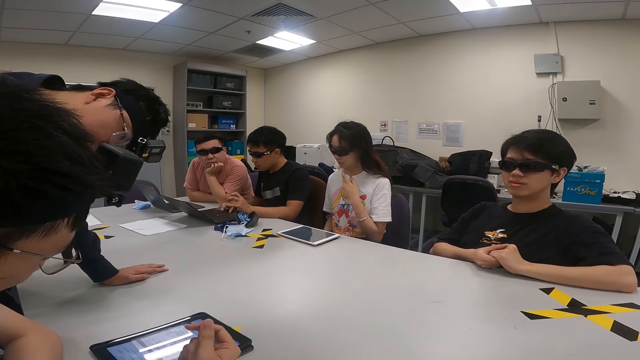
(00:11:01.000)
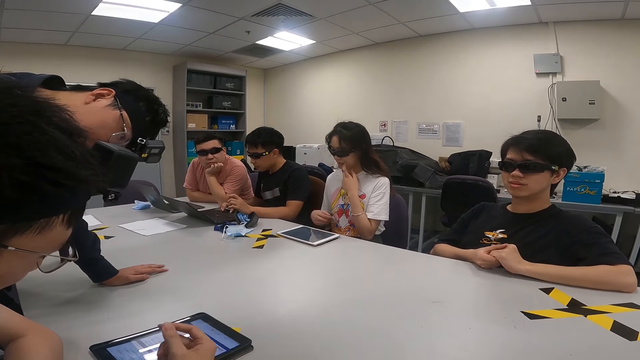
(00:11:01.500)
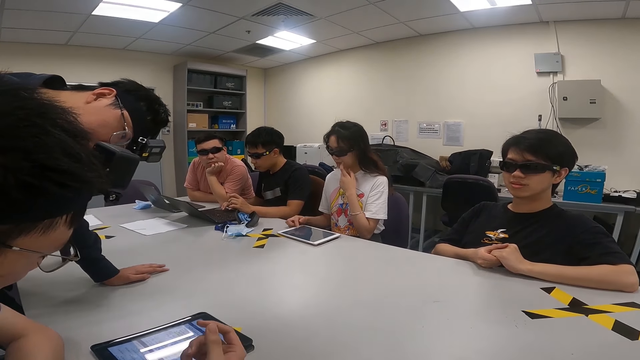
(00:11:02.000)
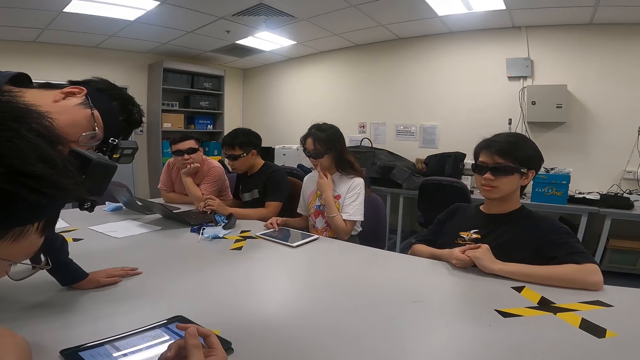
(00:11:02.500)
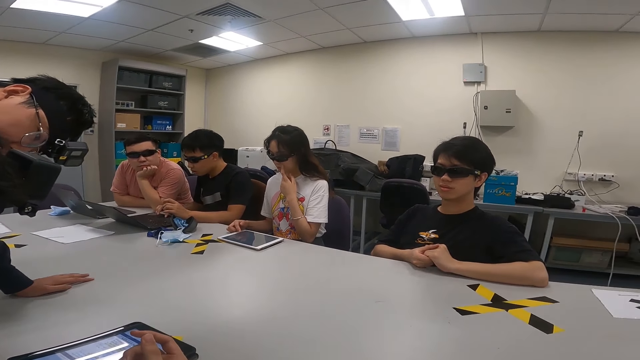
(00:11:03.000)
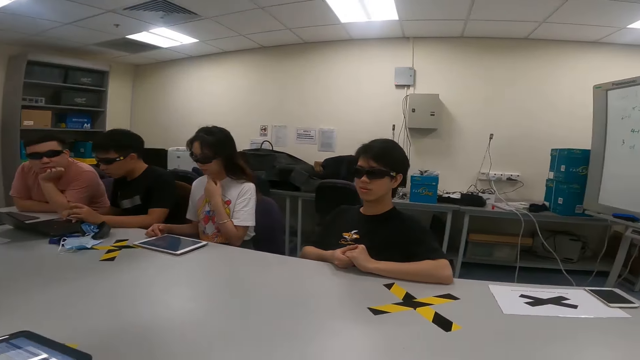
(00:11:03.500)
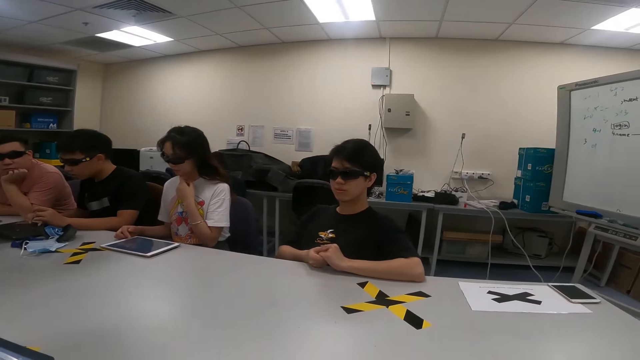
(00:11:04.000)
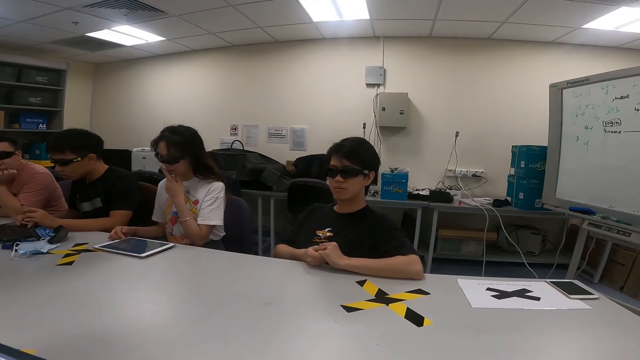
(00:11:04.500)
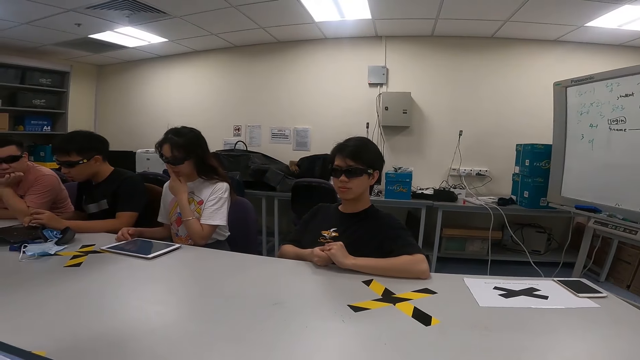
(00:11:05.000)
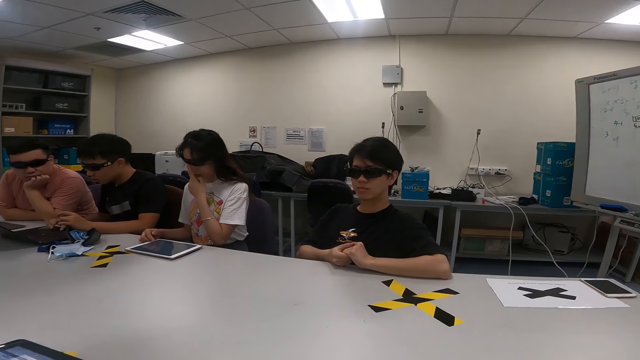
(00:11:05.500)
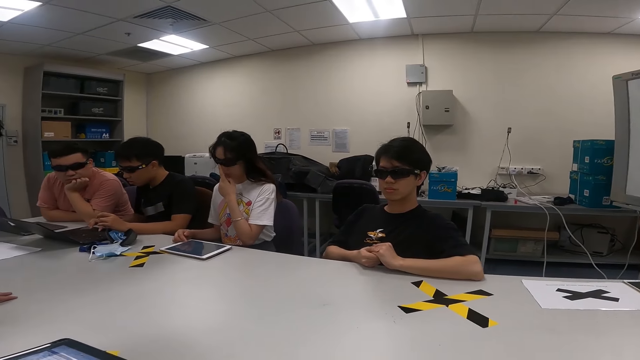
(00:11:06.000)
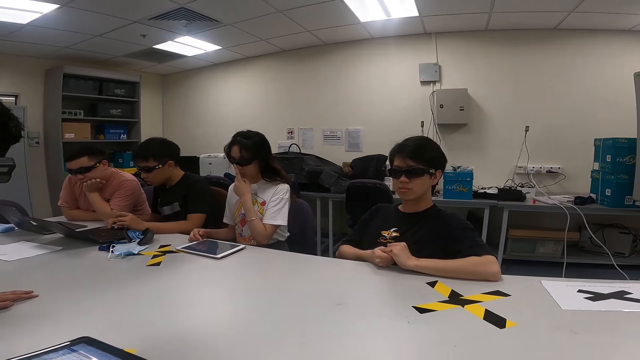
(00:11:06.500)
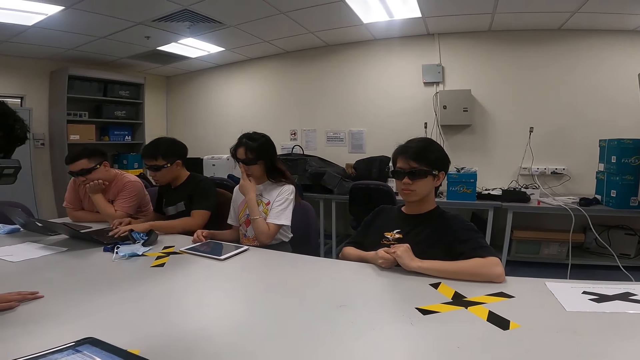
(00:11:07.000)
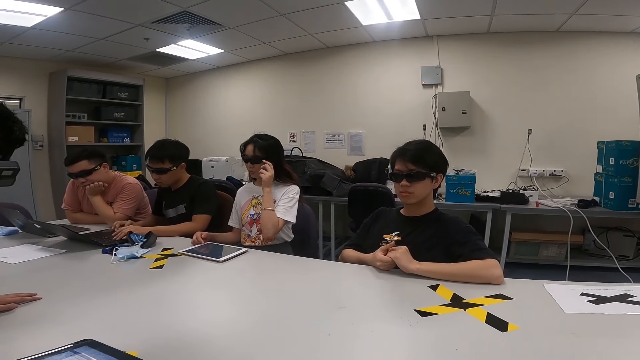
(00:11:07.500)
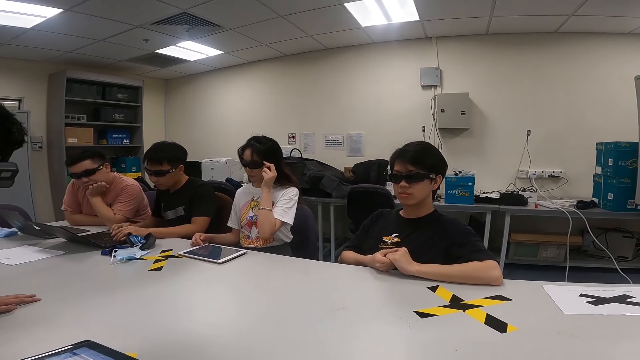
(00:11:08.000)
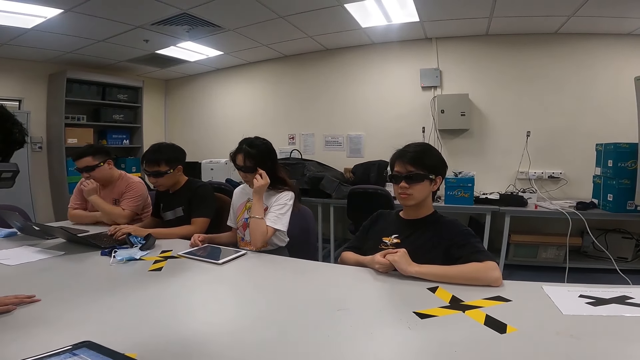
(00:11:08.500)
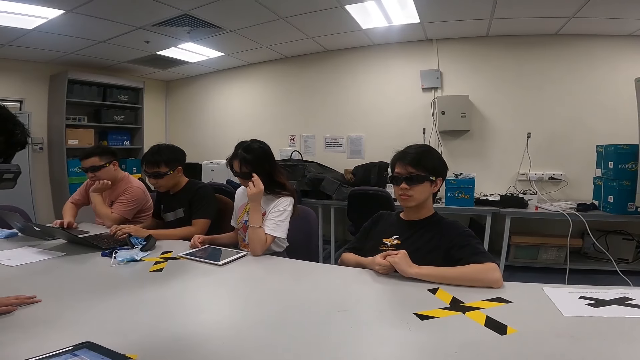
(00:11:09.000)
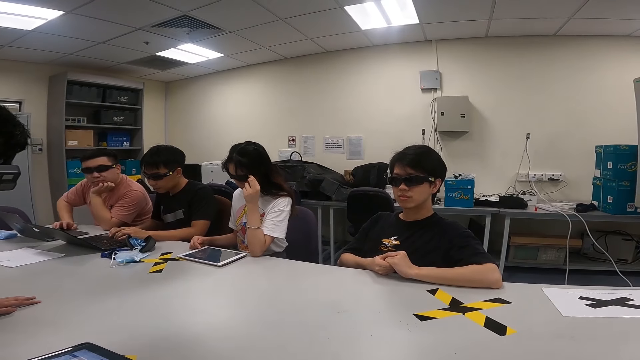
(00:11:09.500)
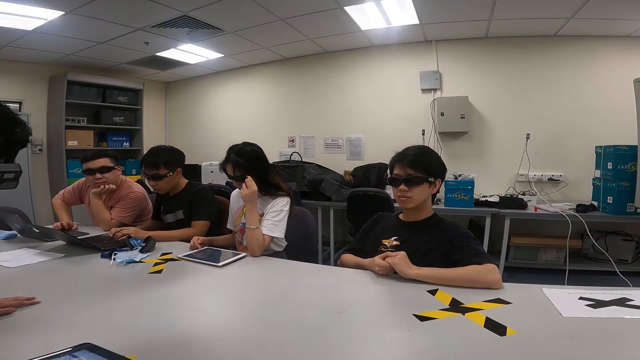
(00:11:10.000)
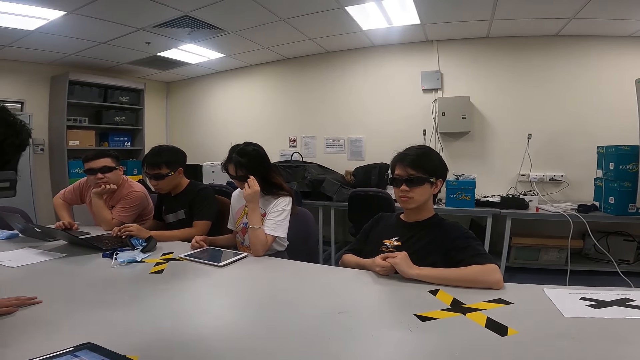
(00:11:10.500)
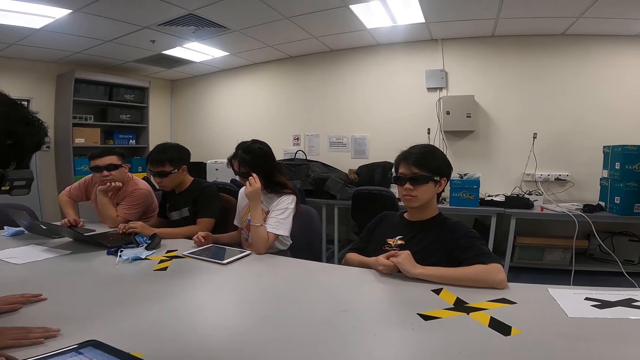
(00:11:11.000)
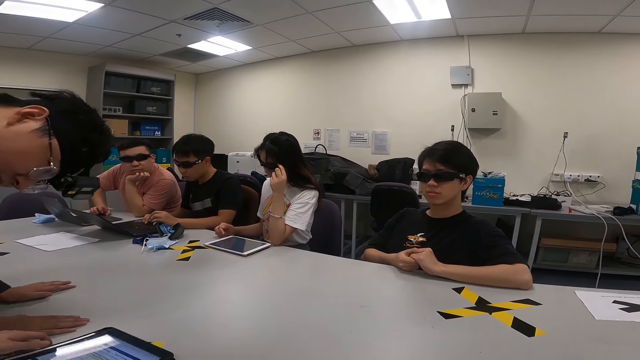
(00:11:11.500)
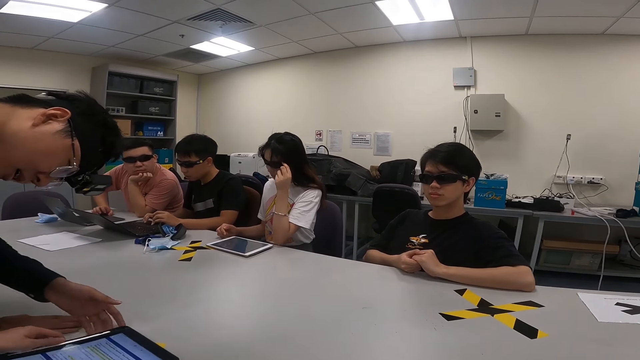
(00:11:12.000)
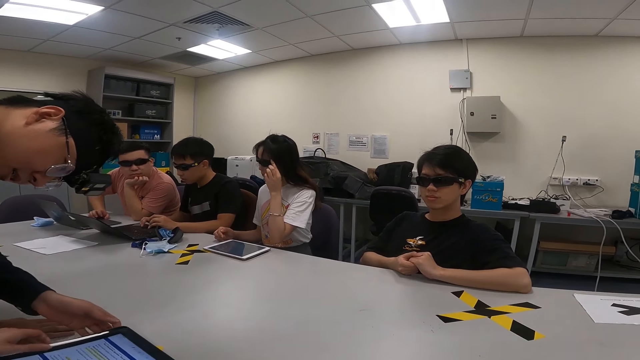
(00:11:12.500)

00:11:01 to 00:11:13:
A person scratches herself, operates the tablet and touches the sunglasses. Another person touches the laptop.

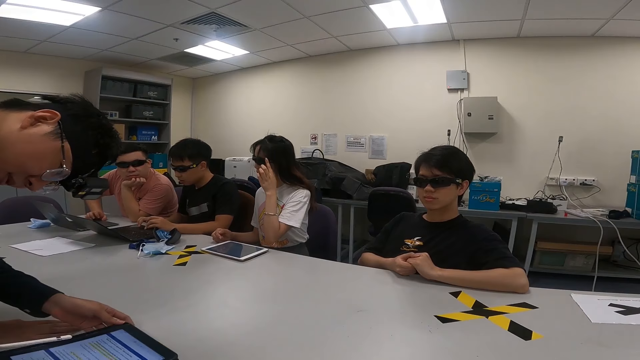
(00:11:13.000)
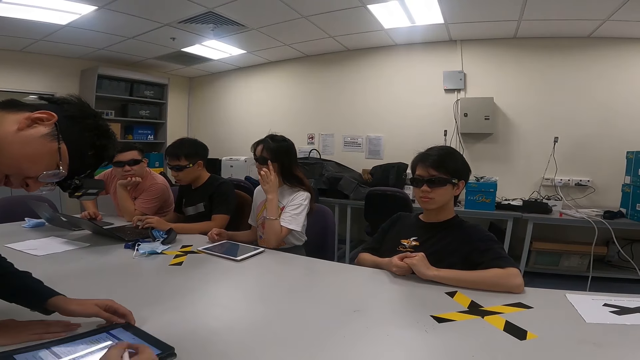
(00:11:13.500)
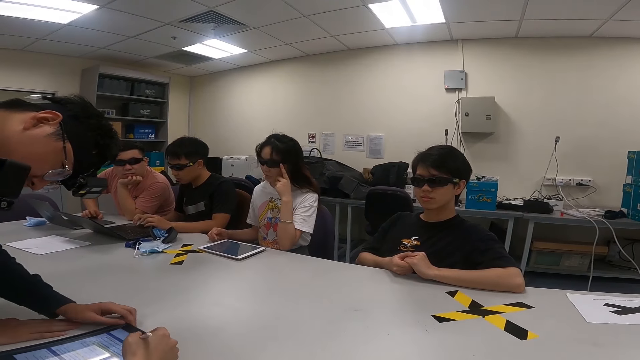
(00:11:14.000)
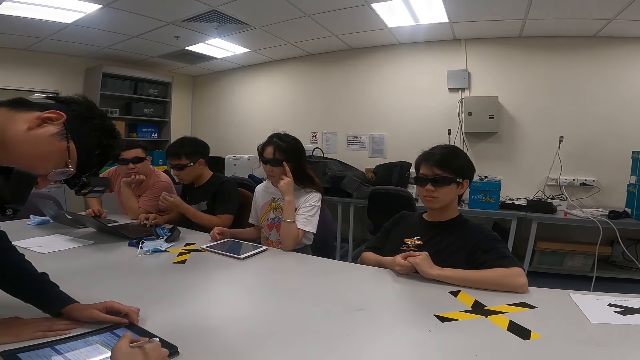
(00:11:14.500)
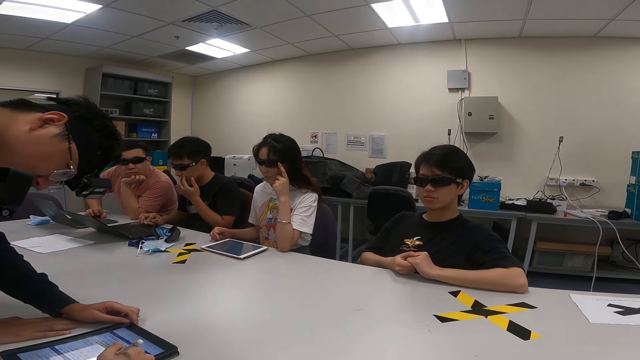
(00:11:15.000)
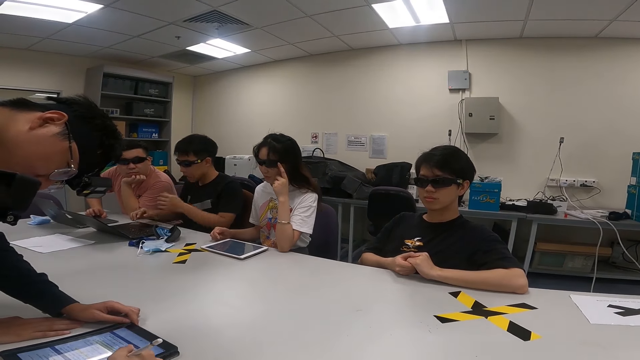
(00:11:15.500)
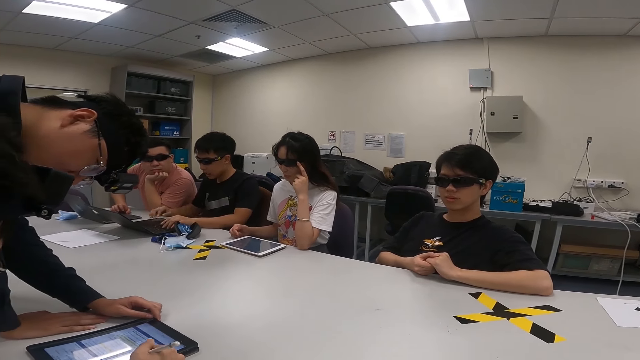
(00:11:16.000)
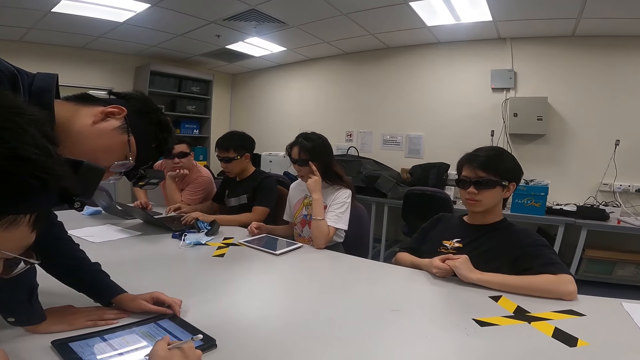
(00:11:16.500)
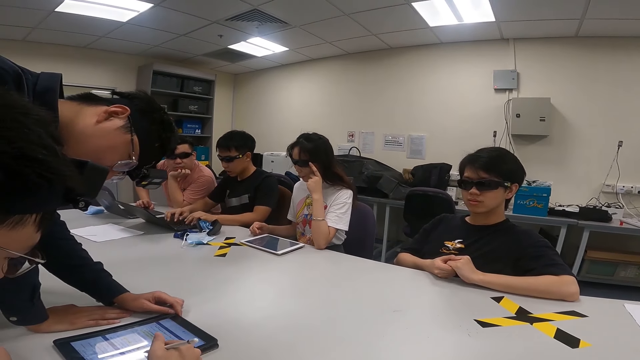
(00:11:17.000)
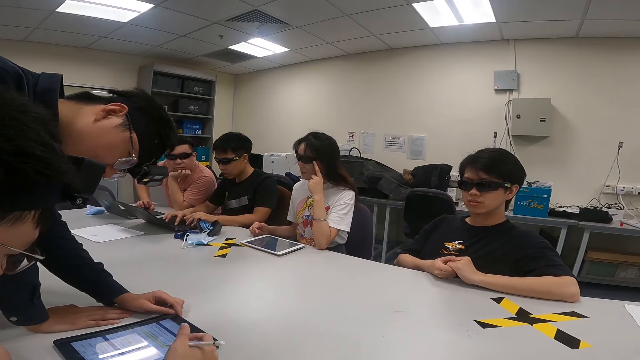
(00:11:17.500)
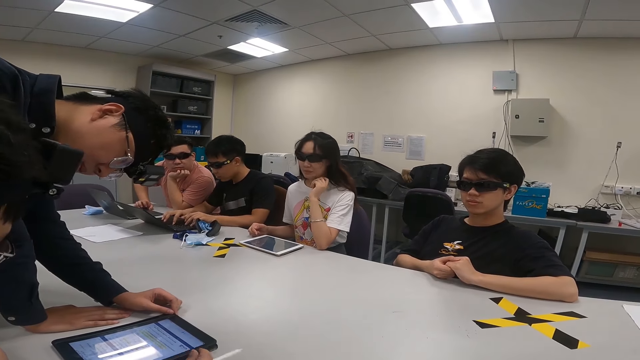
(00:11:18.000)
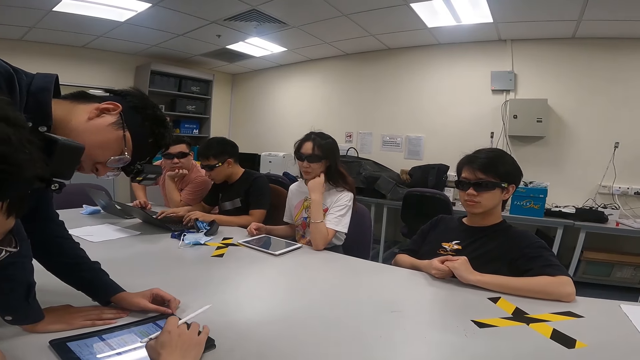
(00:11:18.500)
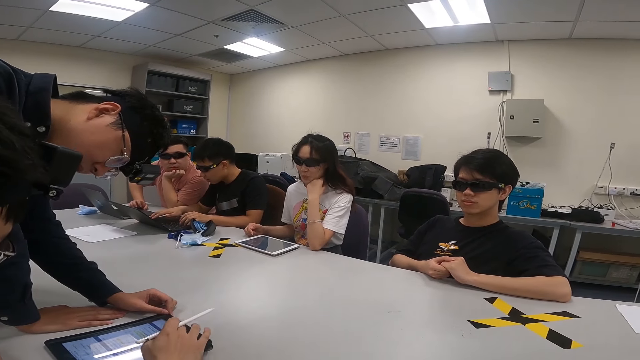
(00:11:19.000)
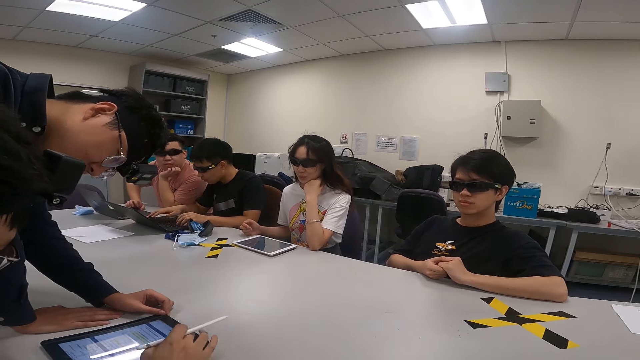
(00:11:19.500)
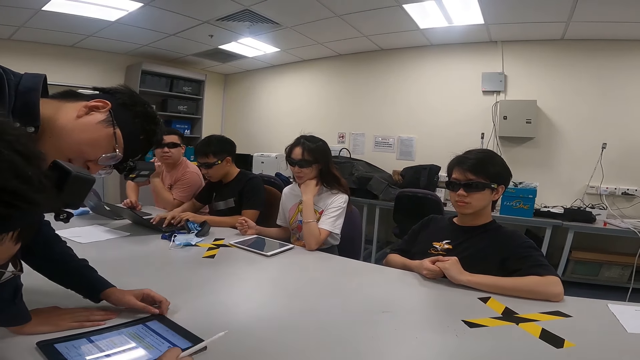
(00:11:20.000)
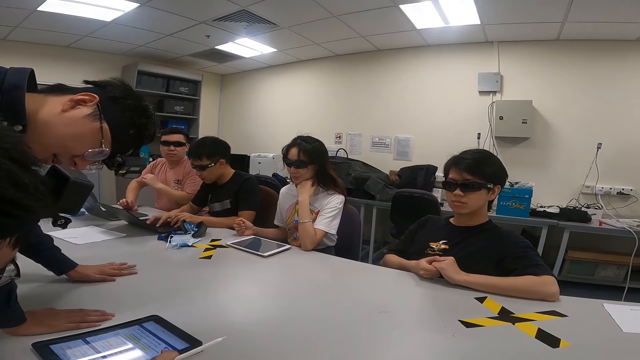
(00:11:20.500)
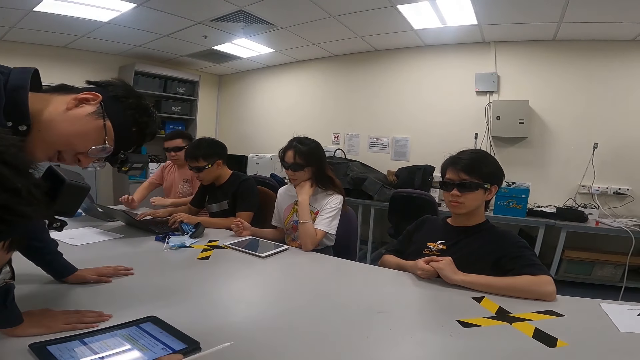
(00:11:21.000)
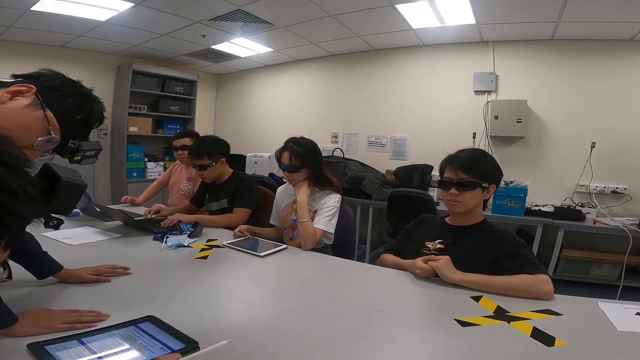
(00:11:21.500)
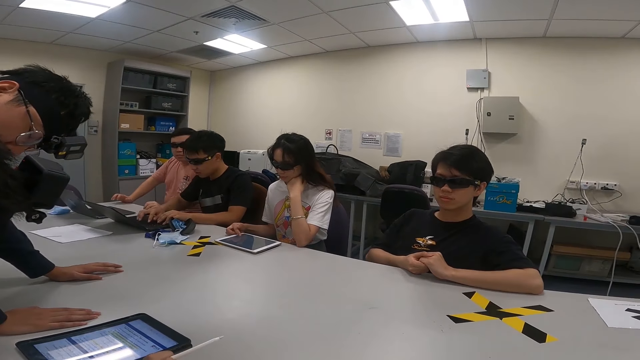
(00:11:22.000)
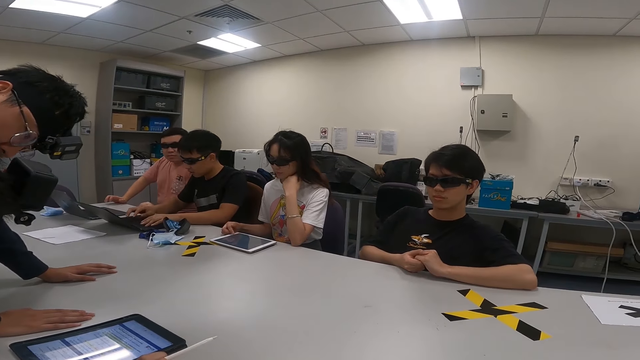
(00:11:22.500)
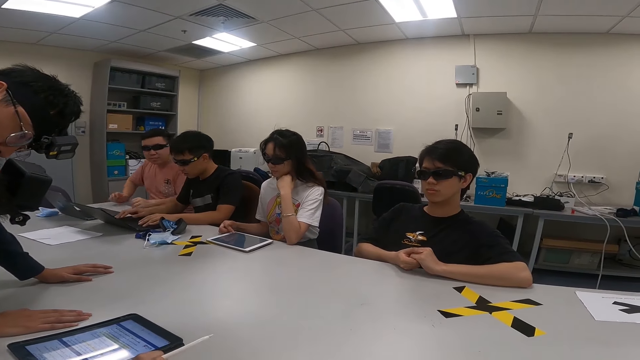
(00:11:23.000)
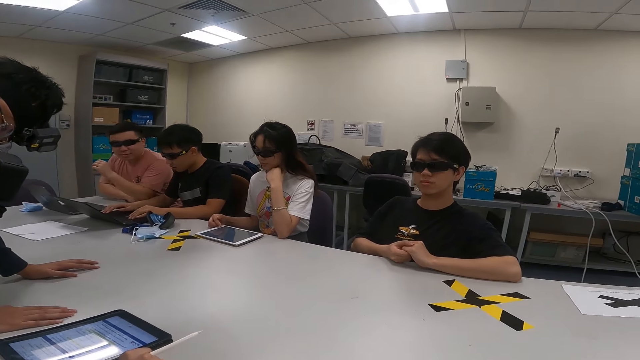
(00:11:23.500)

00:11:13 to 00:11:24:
A person touches his mouth by the left hand and operates the laptop by both hands. Another person touches the tablet. A third person holds the chin. A fourth person moves the chair. The second person holds the table. The third person operates the tablet.
